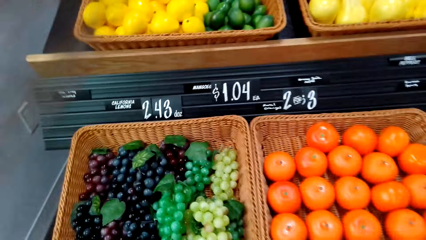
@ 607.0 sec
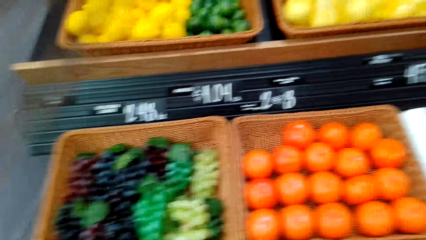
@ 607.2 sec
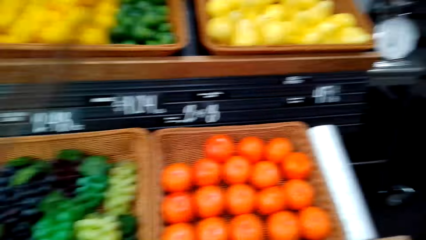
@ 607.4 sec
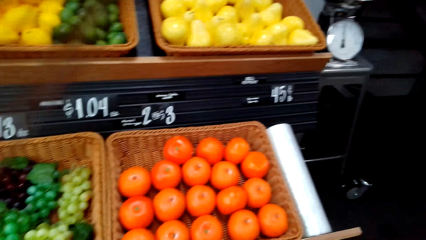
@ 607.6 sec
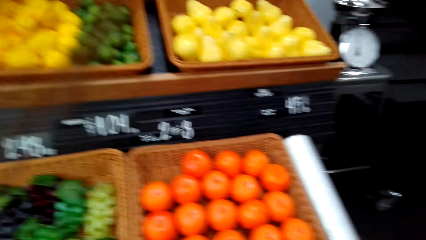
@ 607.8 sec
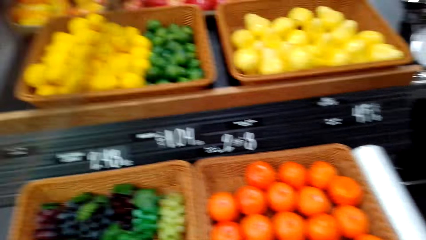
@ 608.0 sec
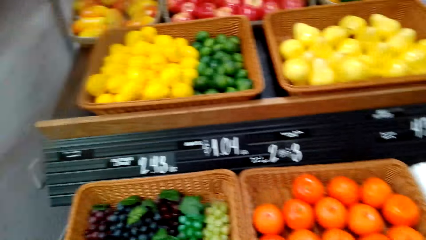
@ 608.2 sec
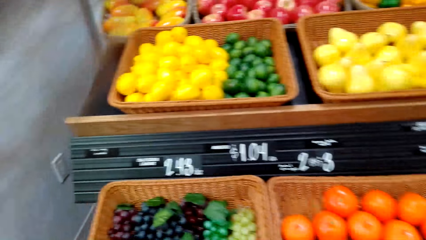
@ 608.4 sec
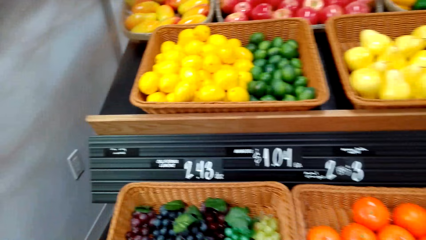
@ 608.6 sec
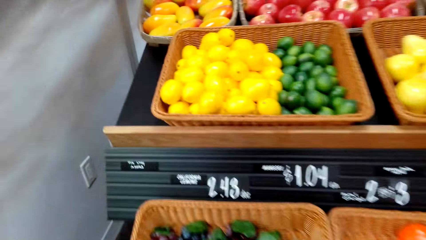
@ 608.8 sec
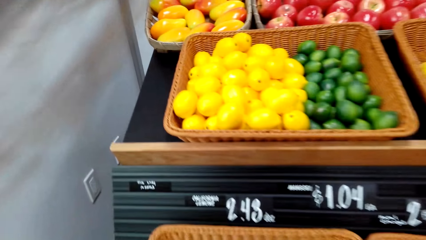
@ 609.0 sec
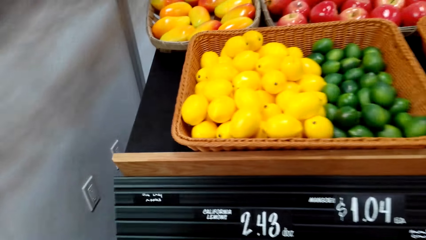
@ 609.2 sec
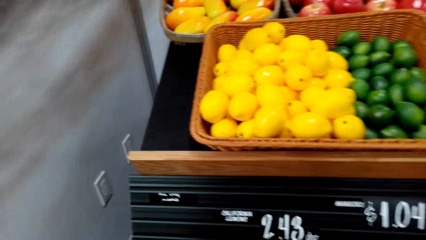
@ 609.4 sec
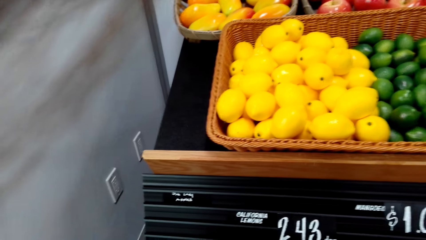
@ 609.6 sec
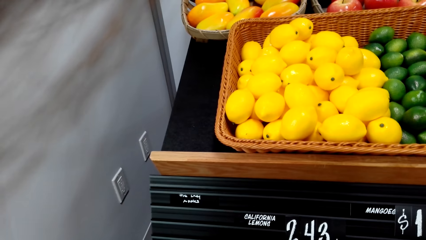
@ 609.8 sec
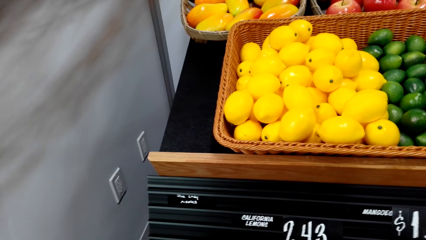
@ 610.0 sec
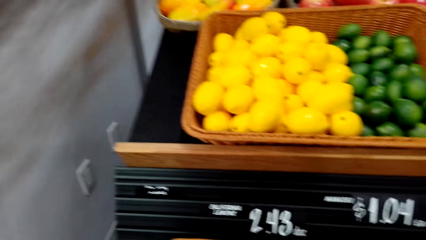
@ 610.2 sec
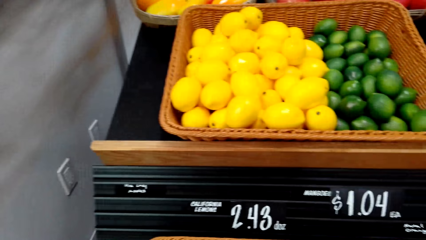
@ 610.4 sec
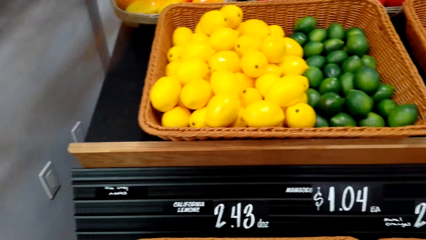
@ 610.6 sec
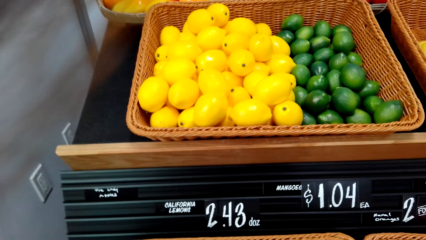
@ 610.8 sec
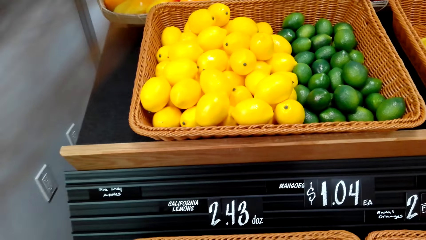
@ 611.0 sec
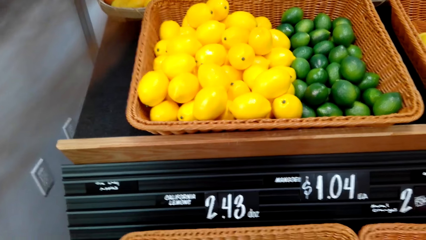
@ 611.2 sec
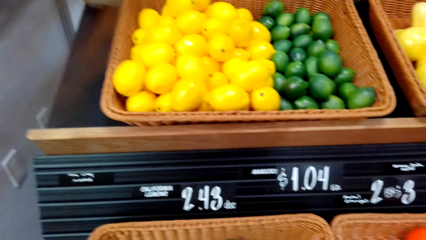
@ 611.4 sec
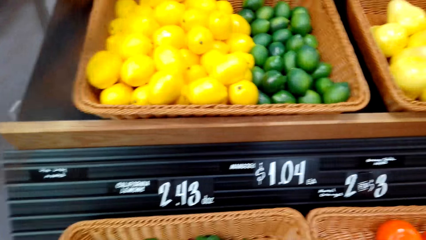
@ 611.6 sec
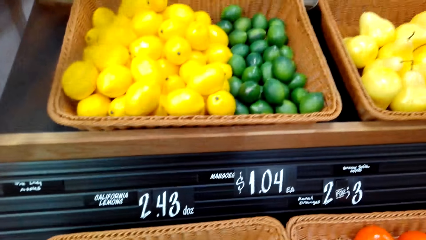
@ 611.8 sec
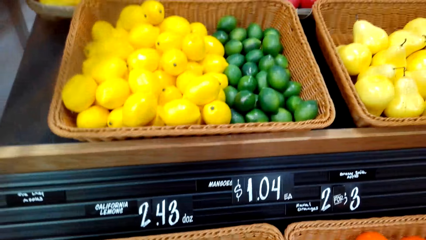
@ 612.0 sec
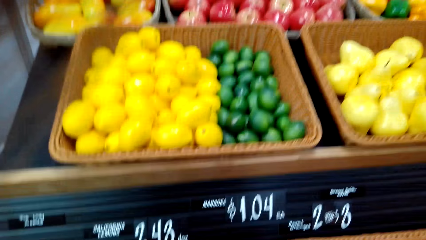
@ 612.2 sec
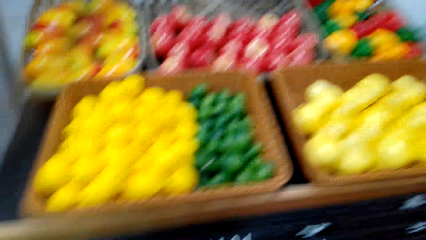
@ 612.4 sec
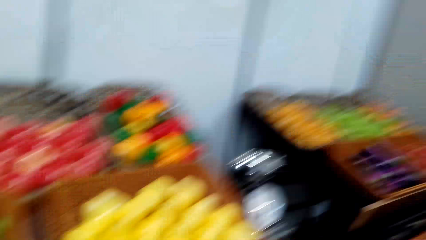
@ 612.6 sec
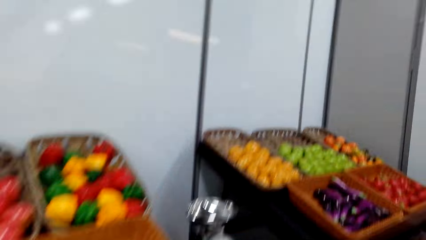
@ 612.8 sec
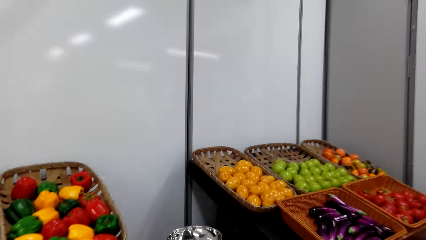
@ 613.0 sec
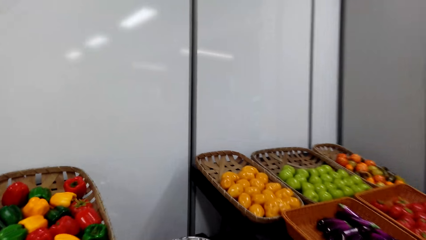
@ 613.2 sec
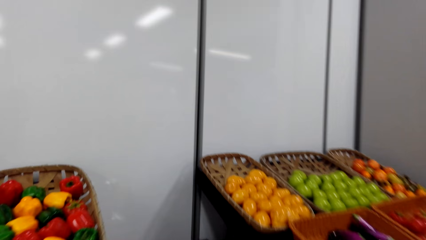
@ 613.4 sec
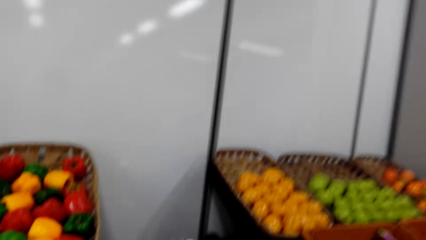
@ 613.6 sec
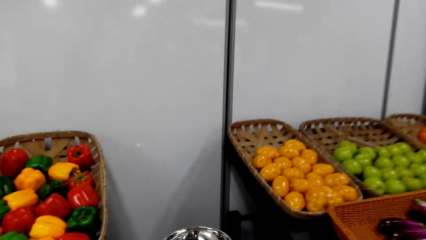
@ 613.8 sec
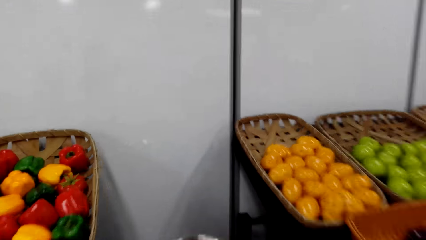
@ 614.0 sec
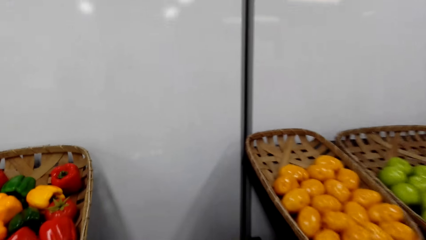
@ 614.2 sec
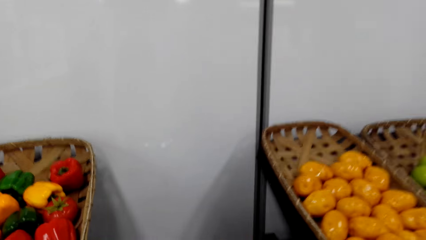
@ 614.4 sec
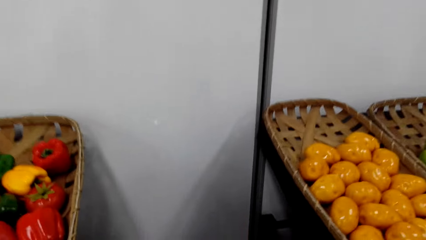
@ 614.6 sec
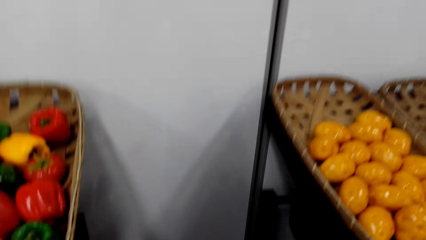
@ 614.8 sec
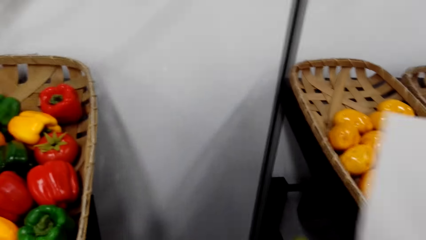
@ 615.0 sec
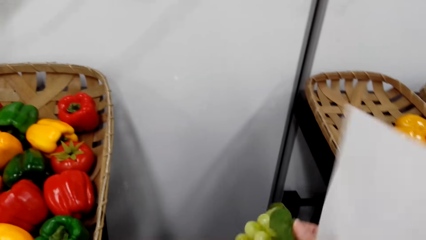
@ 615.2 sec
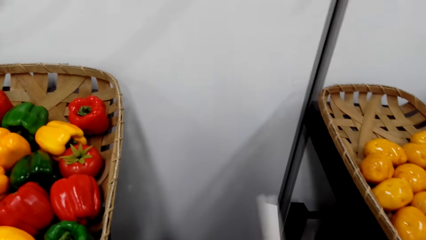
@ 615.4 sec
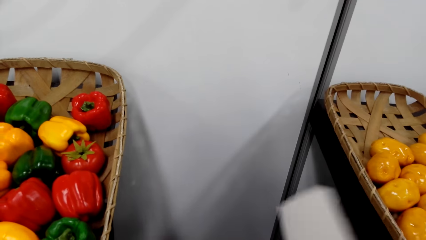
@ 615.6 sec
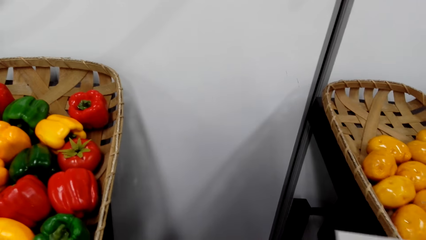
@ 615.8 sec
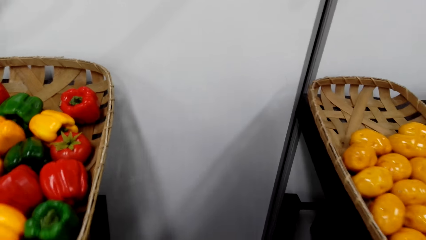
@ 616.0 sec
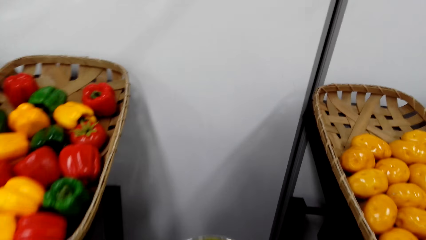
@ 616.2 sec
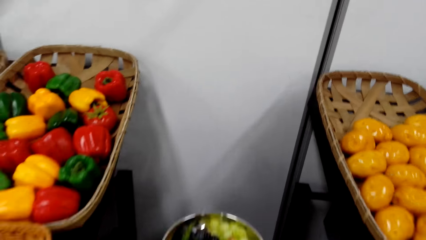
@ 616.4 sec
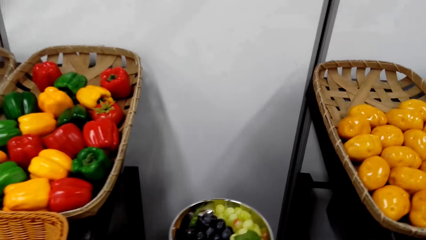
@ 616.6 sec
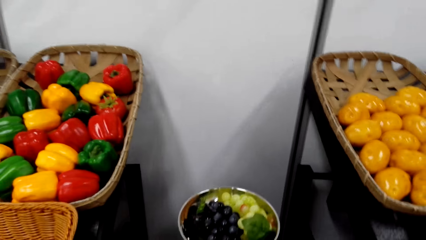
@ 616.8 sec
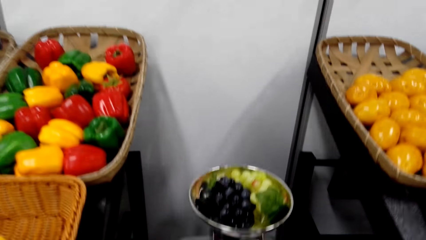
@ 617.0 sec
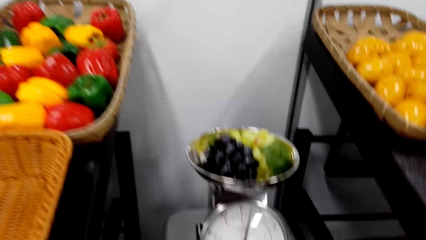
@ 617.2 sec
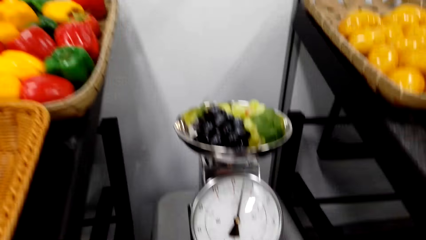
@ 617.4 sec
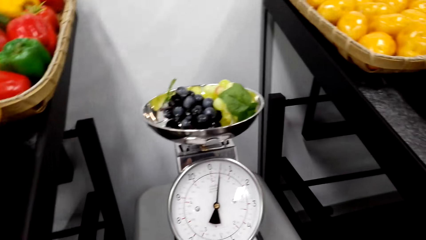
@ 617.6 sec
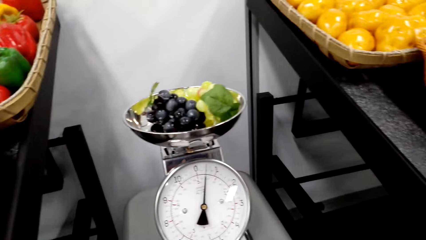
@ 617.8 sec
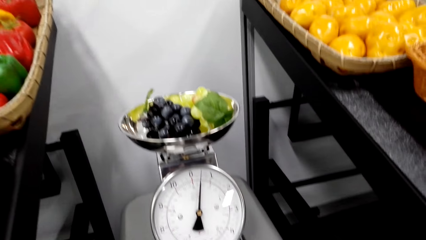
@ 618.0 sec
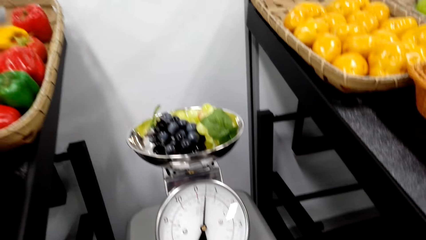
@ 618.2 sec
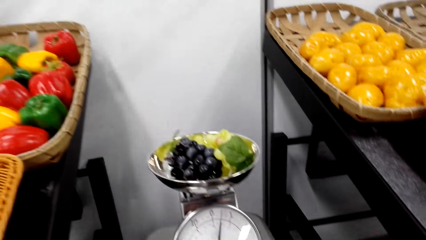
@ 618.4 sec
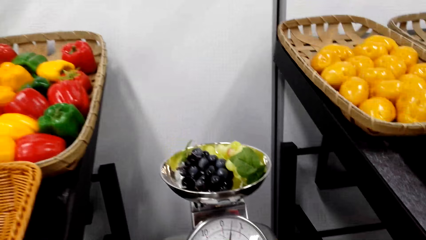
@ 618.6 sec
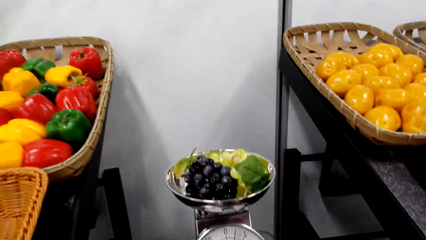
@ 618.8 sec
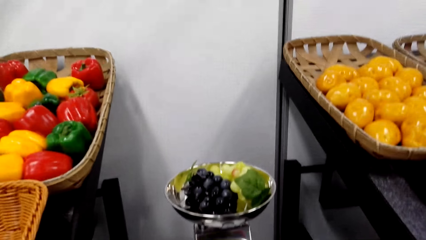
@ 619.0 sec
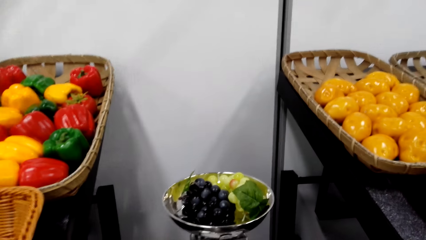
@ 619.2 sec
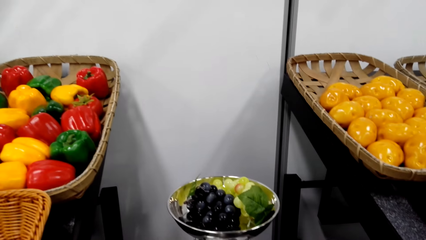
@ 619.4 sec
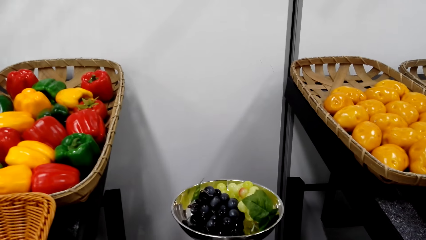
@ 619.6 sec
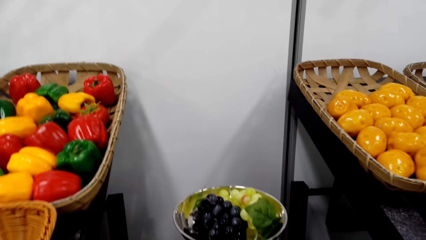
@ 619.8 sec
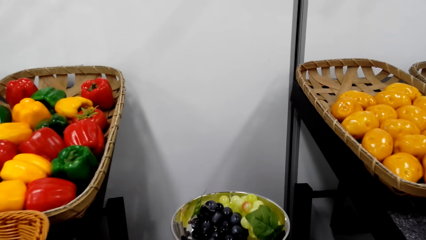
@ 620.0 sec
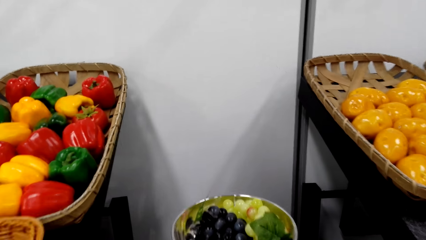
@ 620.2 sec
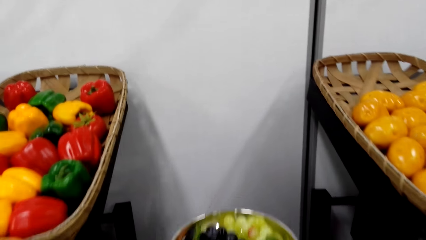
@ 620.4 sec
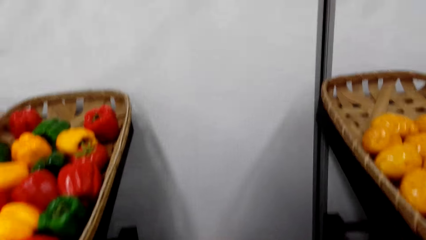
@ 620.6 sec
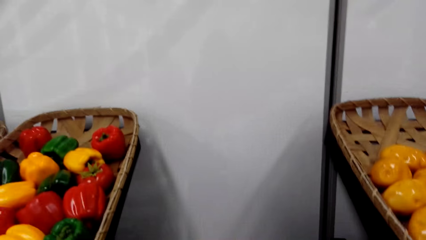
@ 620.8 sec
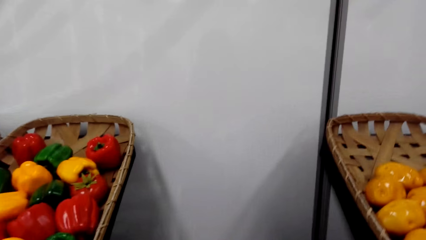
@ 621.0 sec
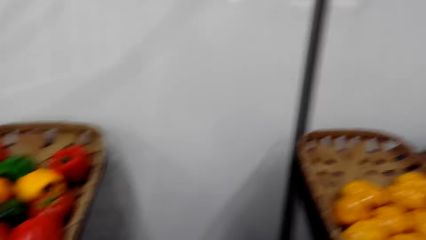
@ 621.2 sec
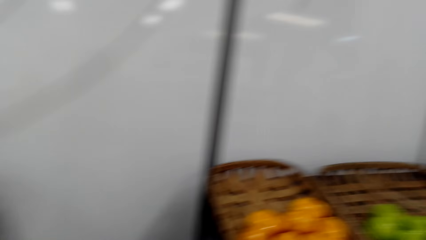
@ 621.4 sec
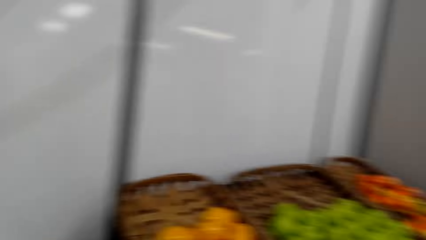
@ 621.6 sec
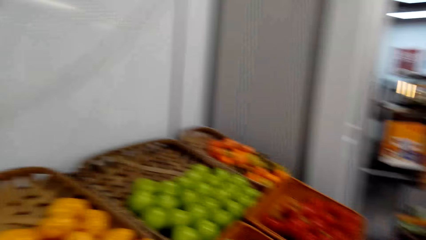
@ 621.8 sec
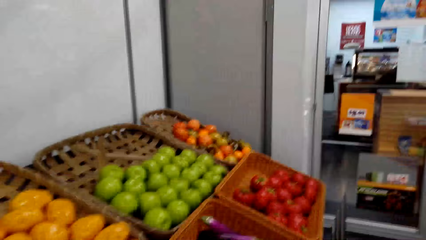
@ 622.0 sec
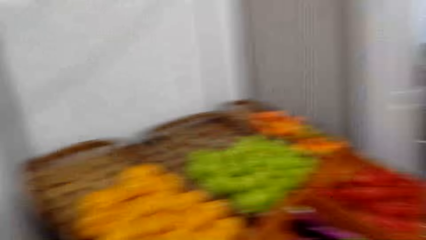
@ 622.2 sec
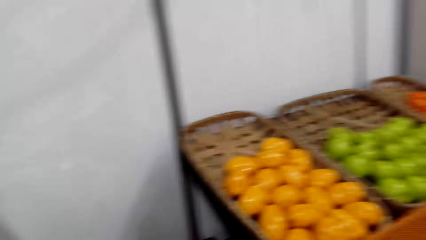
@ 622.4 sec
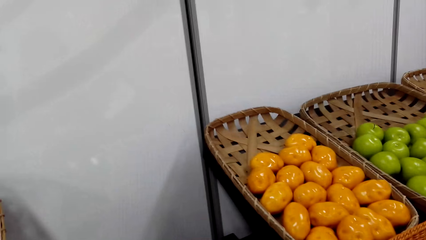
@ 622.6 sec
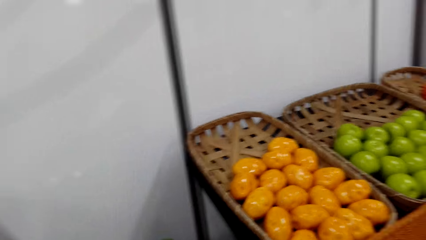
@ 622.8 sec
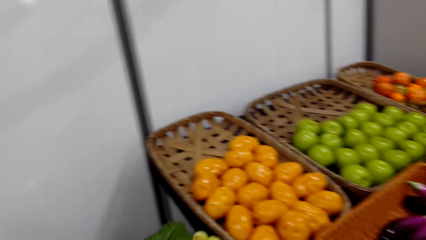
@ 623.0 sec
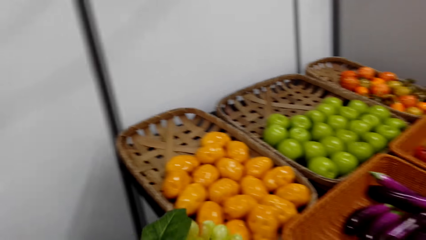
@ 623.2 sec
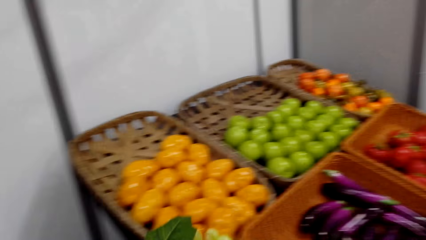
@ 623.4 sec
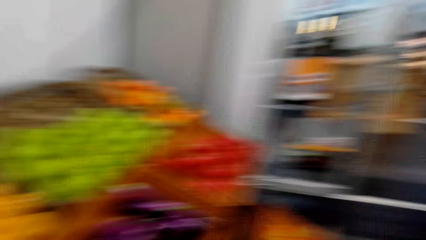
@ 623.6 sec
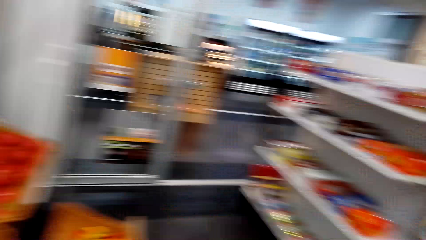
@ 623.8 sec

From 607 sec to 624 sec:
The camera wearer puts the grapes on the weighing scale.
